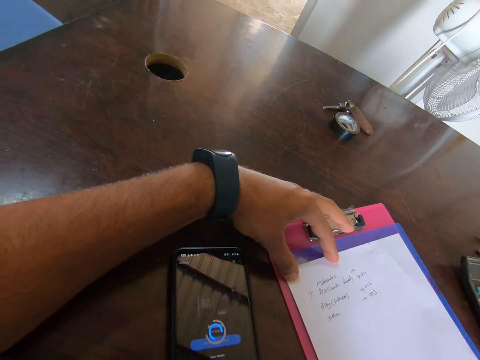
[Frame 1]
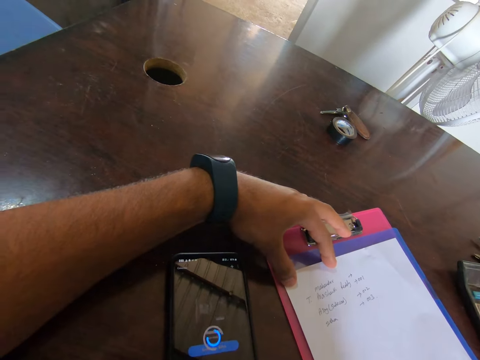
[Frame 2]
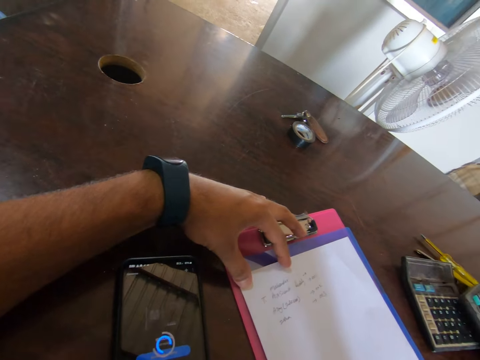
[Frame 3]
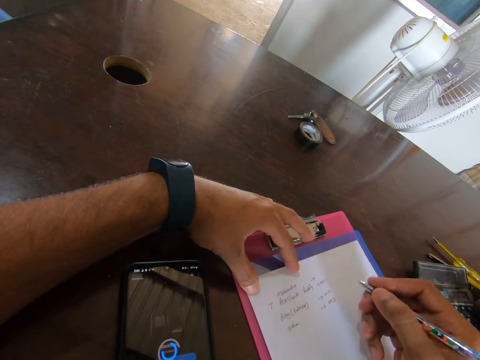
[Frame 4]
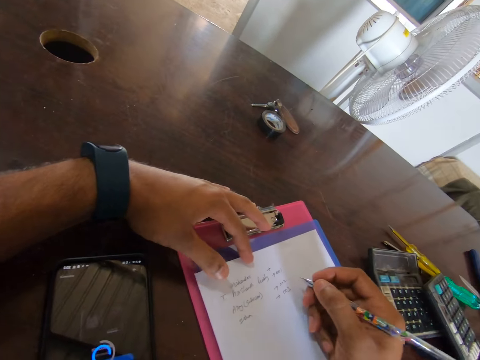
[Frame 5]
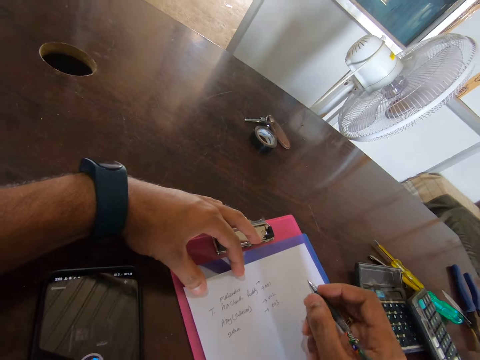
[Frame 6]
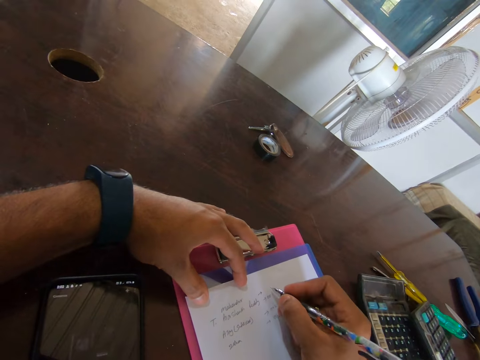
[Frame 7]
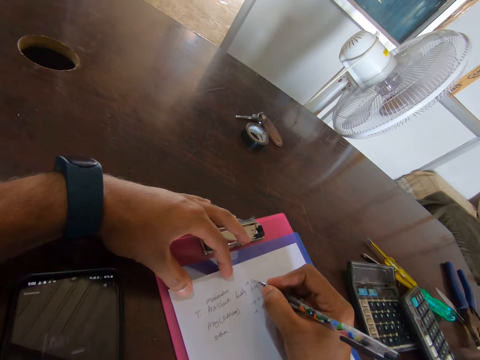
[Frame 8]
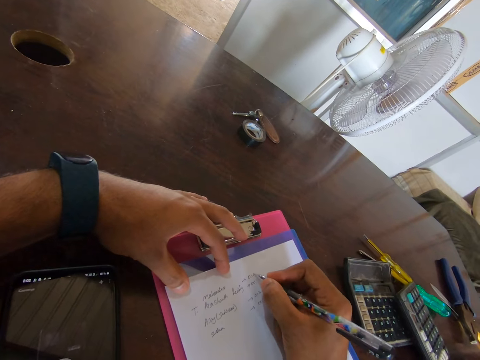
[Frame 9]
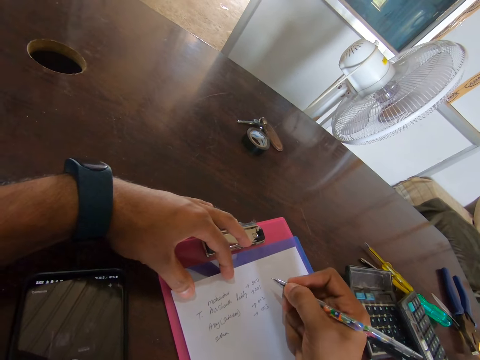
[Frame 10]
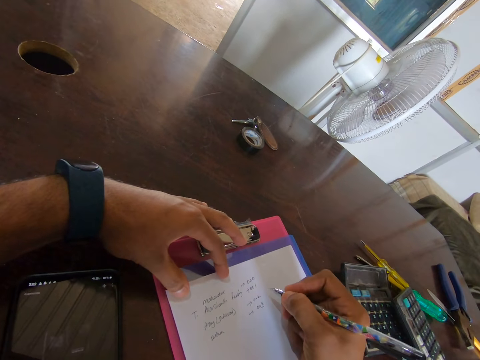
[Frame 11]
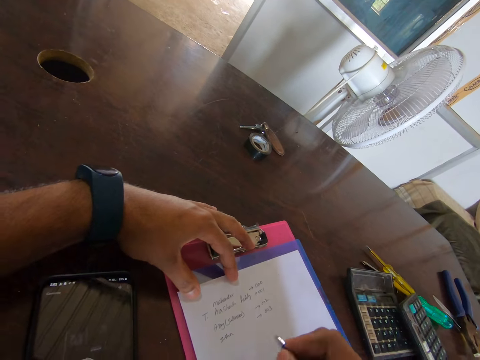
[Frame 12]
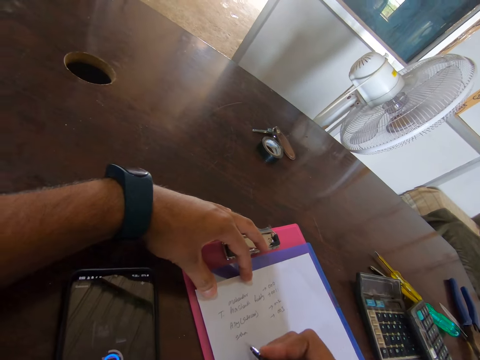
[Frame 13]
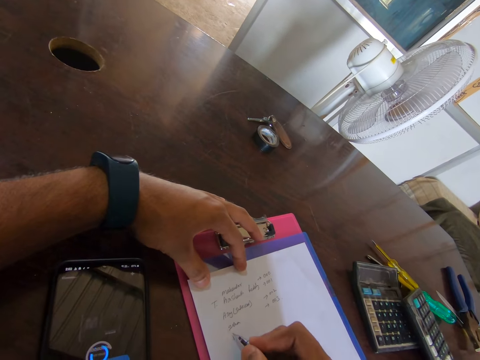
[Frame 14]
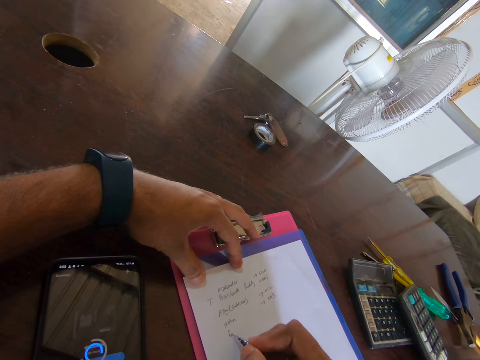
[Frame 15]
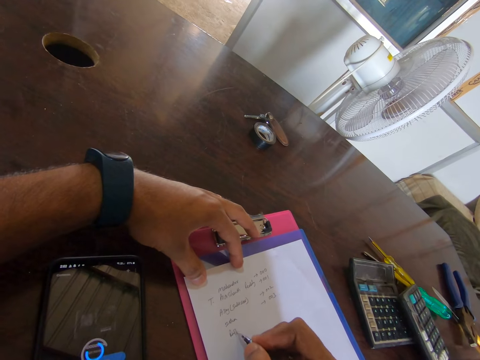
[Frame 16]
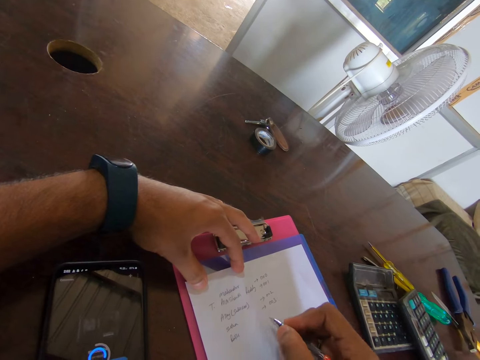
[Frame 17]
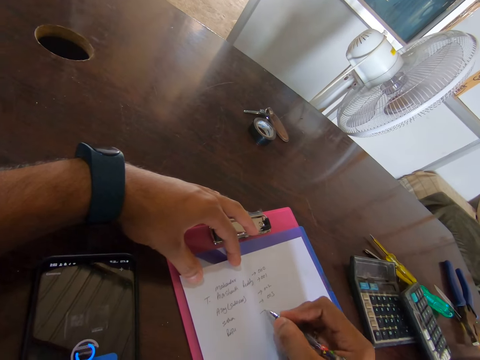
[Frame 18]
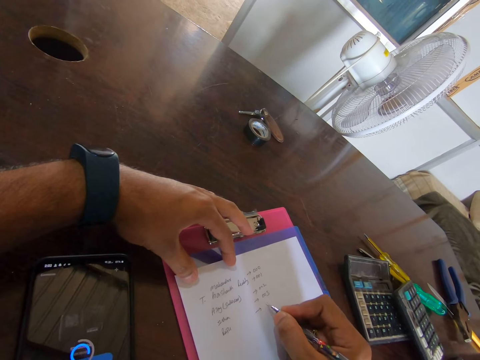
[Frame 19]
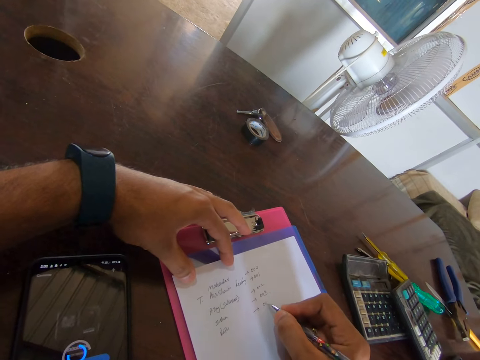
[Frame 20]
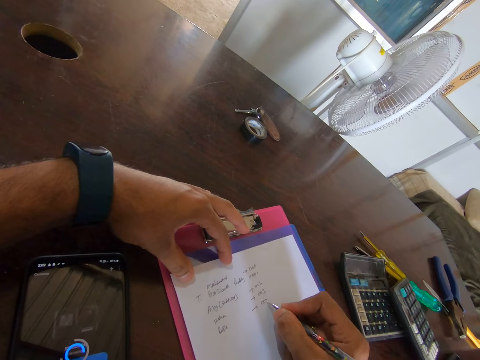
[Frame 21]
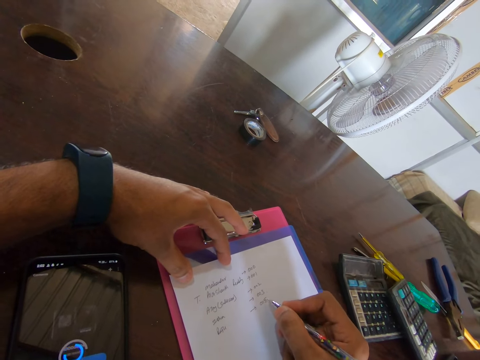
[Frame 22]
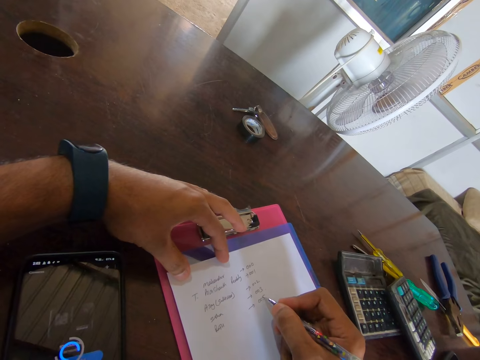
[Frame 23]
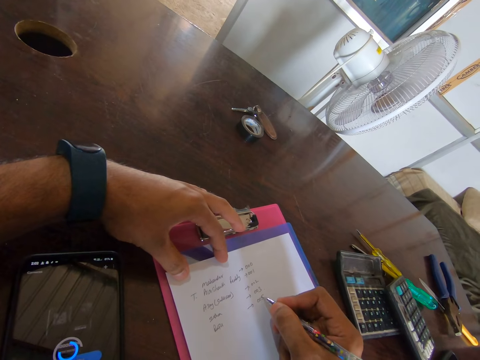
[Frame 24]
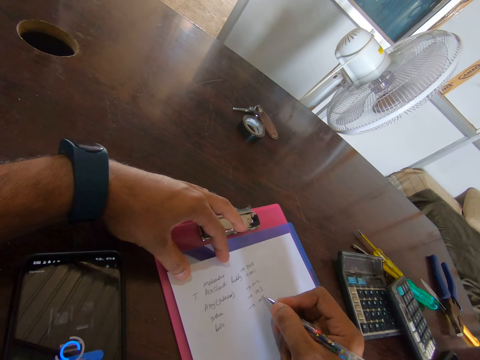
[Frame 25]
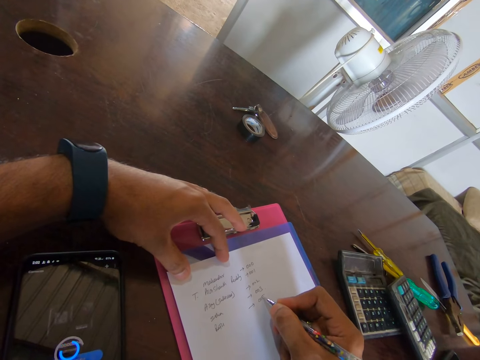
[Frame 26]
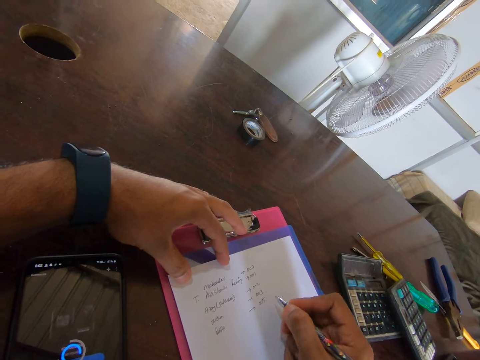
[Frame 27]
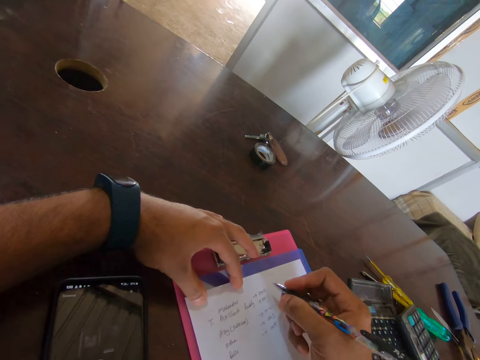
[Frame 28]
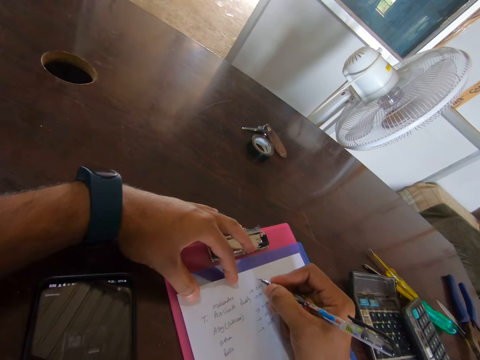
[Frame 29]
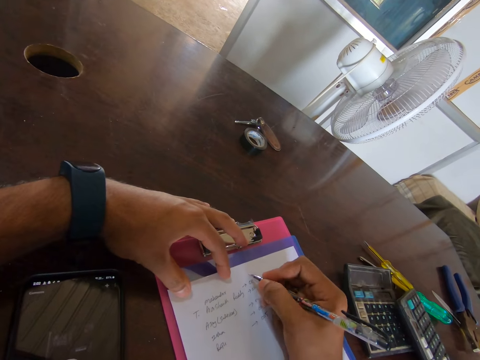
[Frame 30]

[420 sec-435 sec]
The camera wearer writes on a paper on the clipboard with a pen.

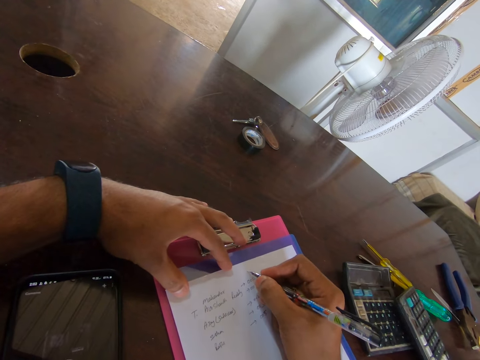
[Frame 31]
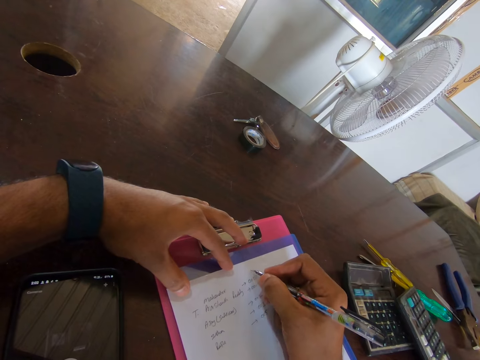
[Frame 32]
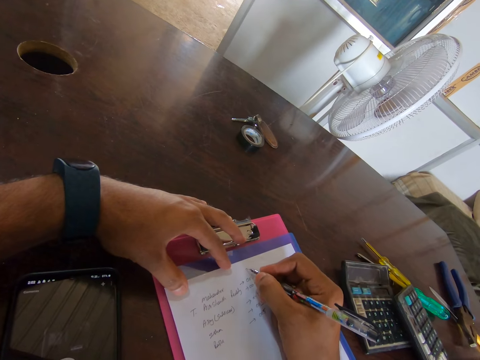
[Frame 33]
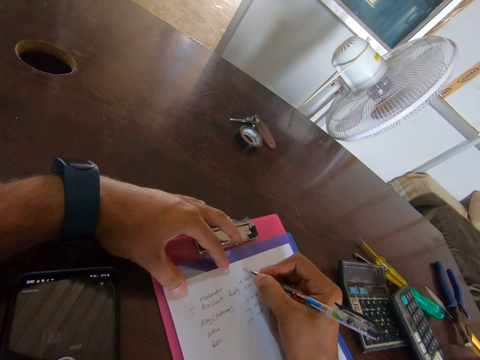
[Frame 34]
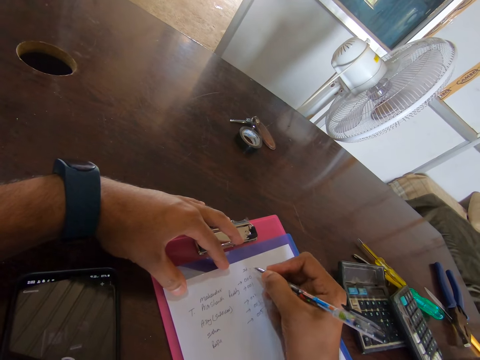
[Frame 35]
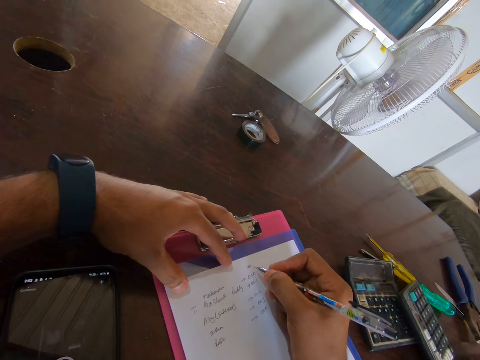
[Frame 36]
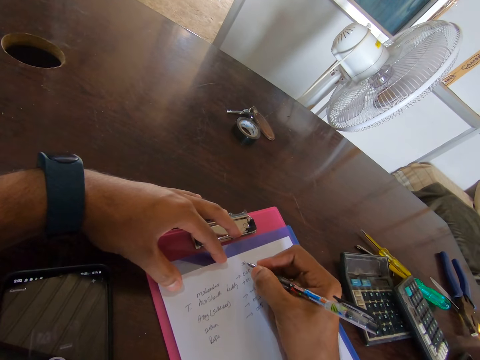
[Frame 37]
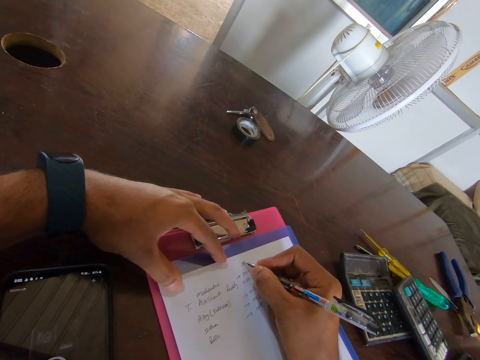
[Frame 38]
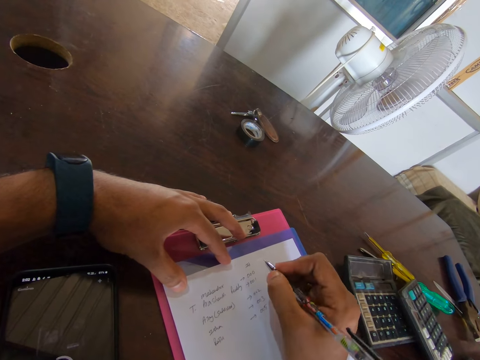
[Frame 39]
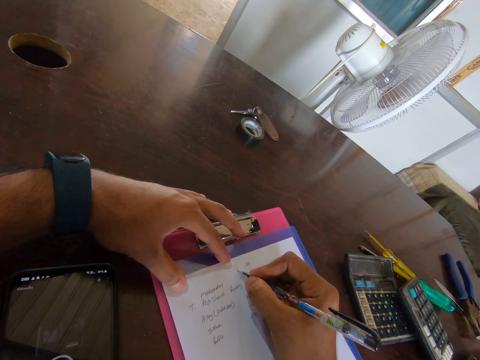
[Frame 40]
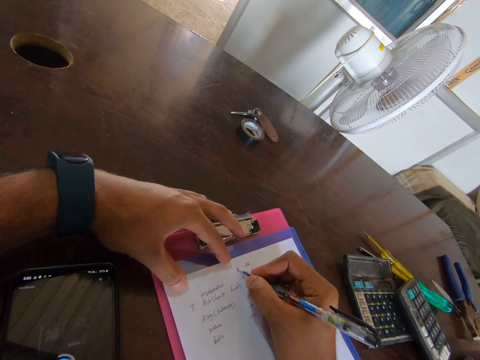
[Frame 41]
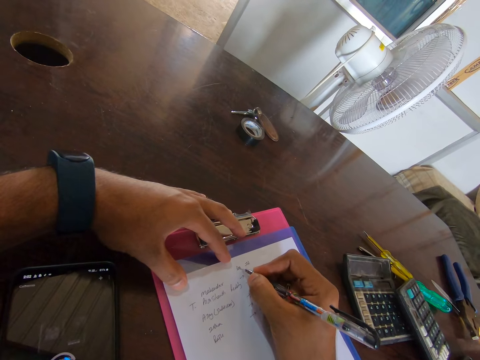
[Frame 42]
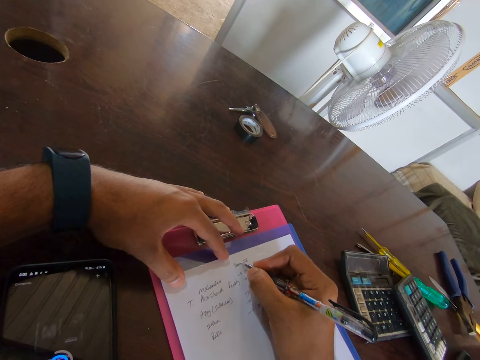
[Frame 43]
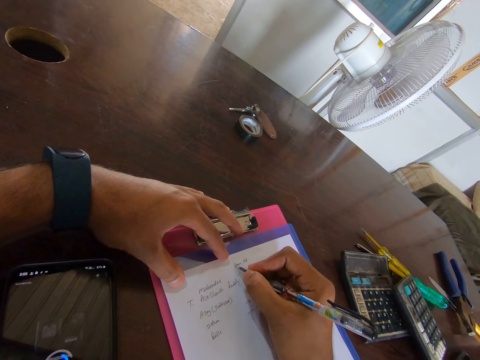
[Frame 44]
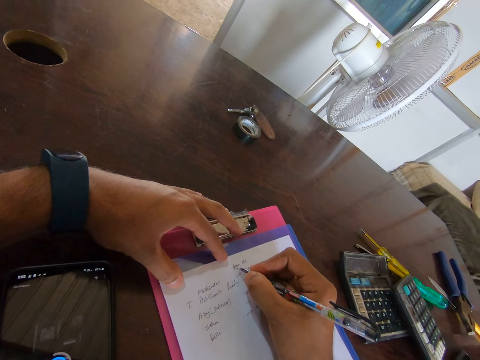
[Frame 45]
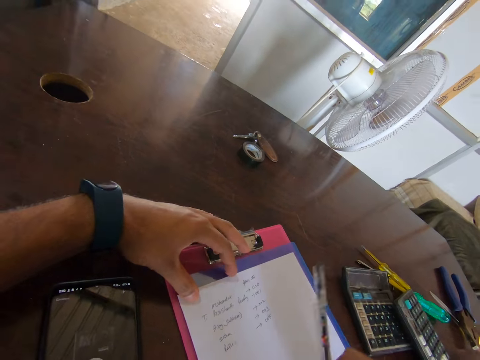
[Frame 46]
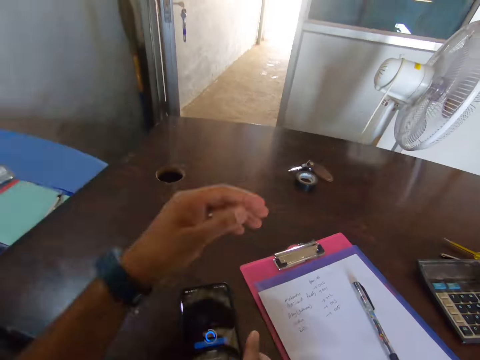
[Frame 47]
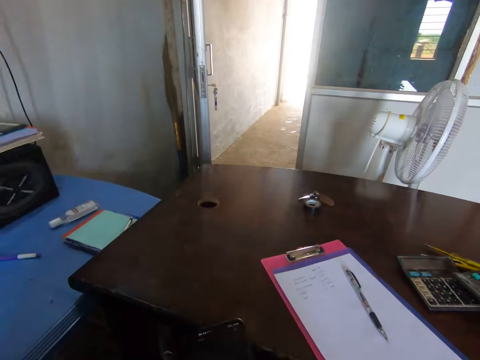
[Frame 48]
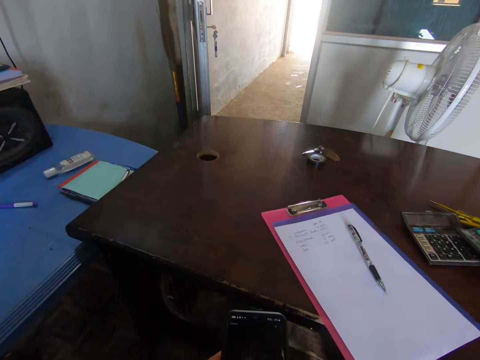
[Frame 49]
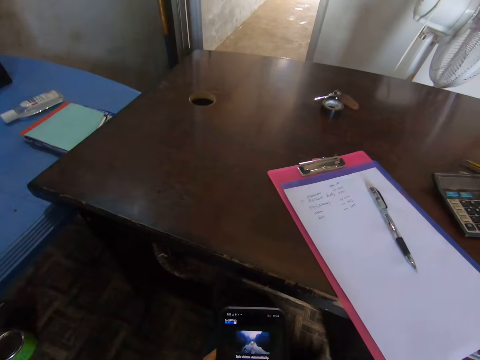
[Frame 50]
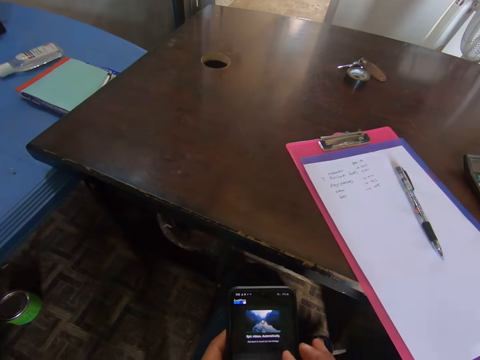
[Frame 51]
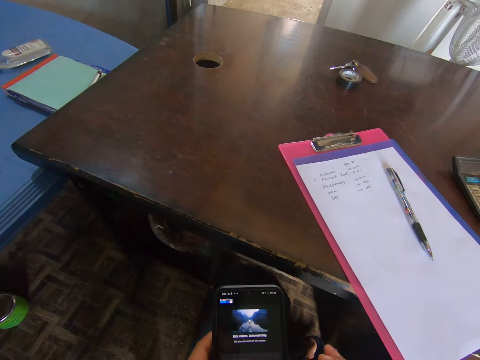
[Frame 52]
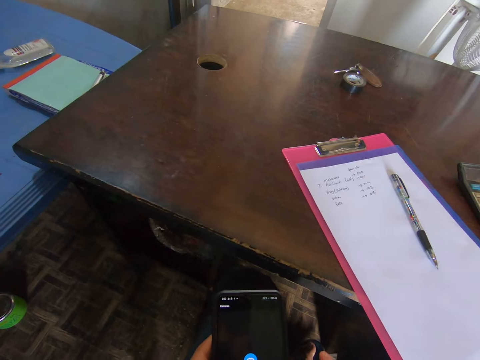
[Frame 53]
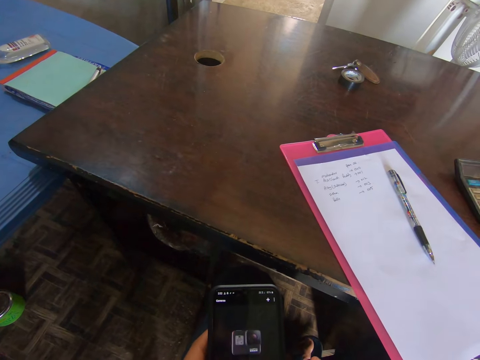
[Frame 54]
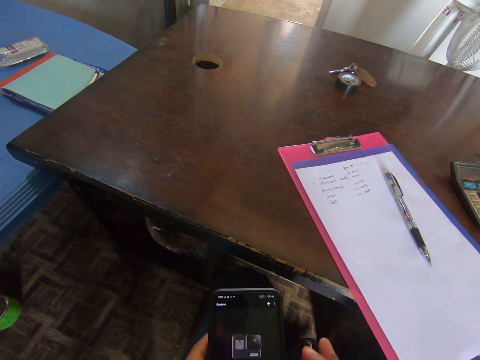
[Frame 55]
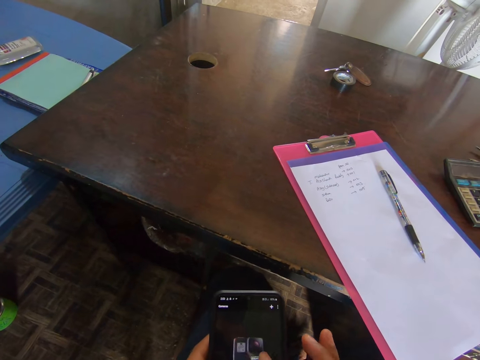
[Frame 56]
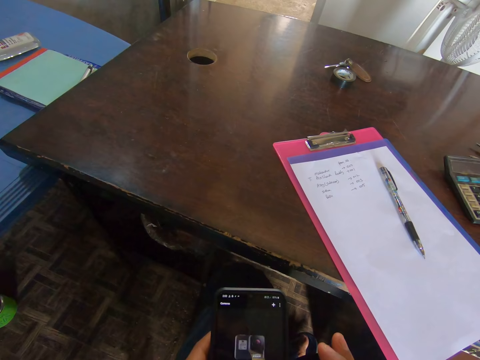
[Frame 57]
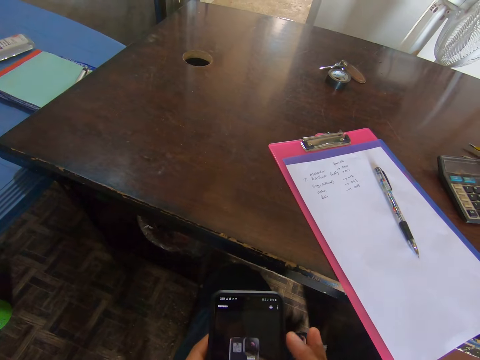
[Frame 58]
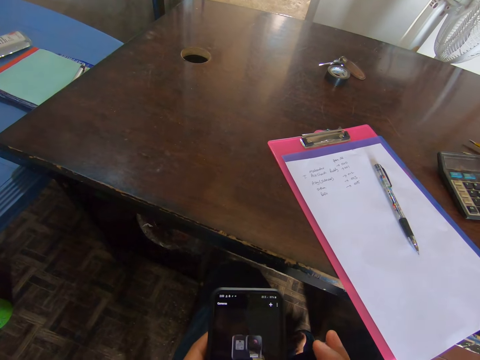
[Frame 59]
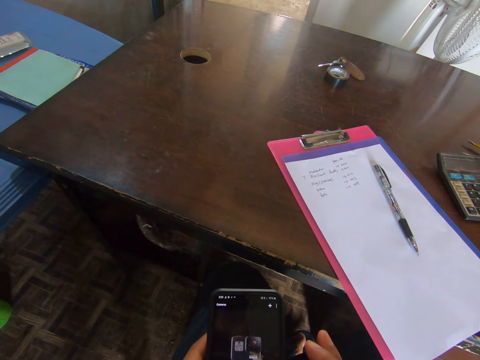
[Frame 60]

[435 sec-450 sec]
The camera wearer puts the pen down on the paper on the clipboard. They pick up a mobile phone. They operate on the phone. They browse the mobile phone.
